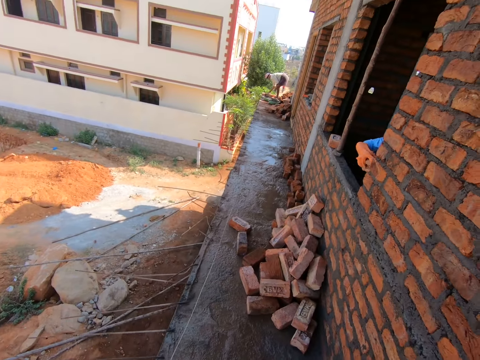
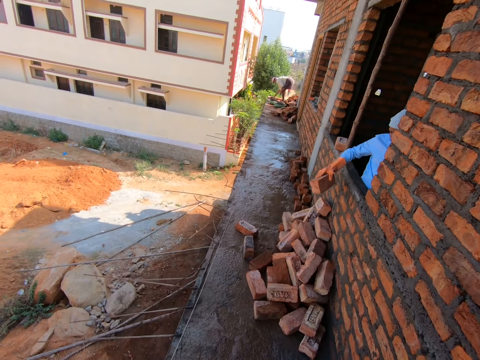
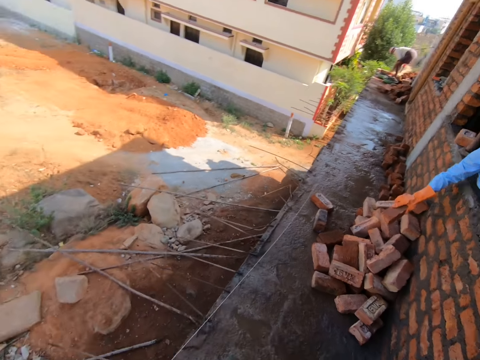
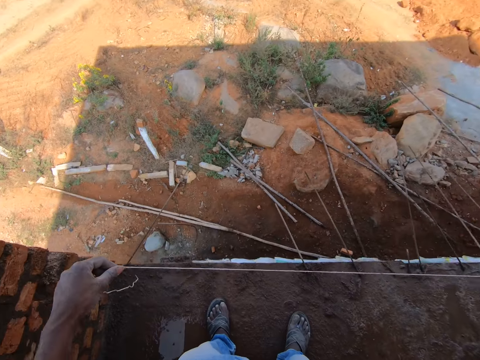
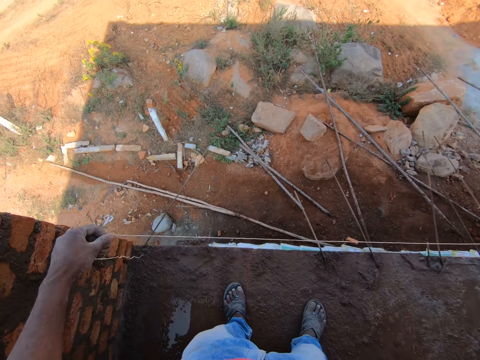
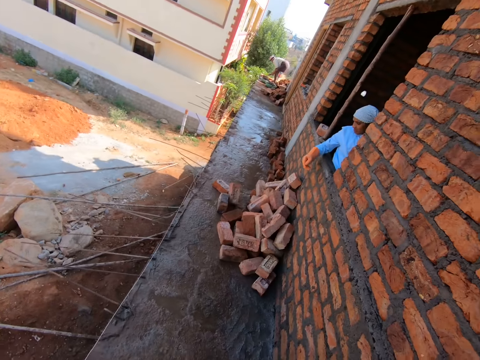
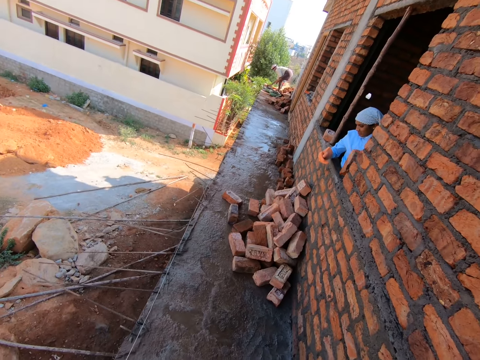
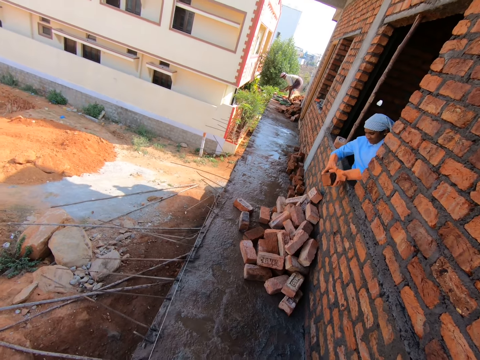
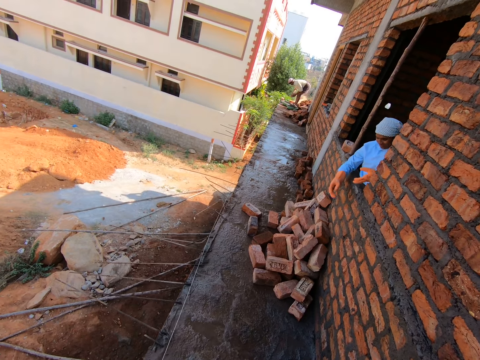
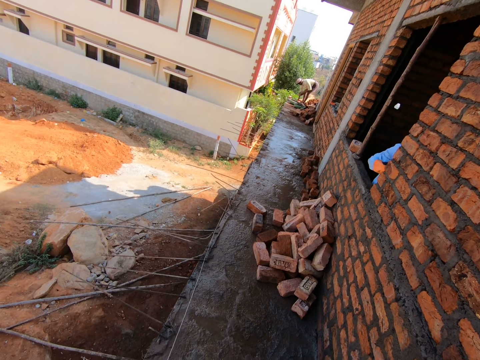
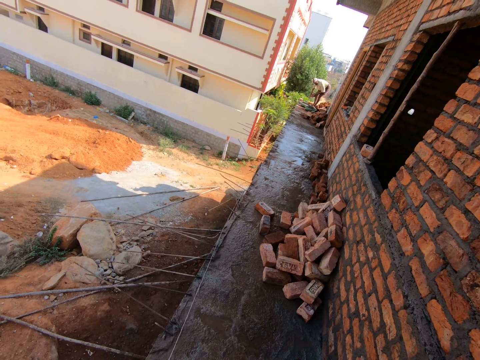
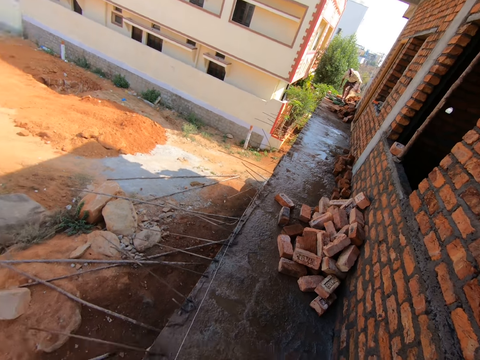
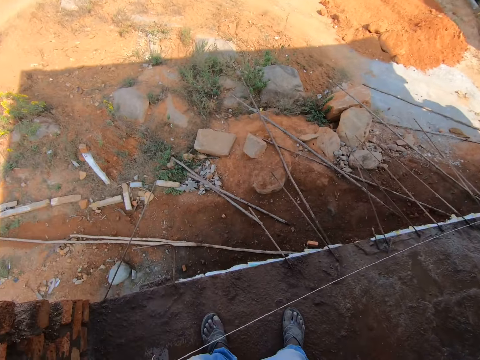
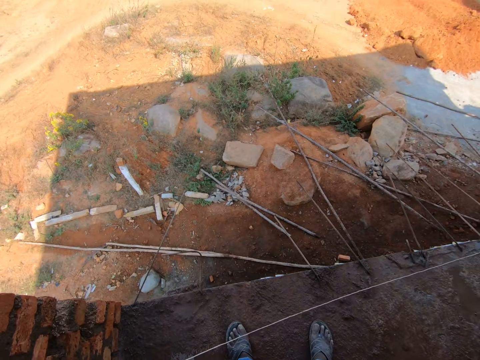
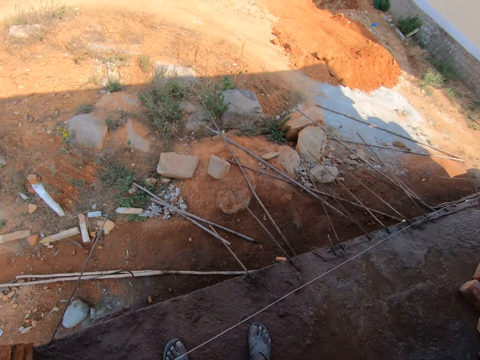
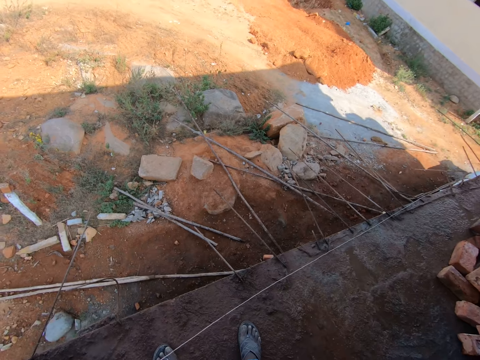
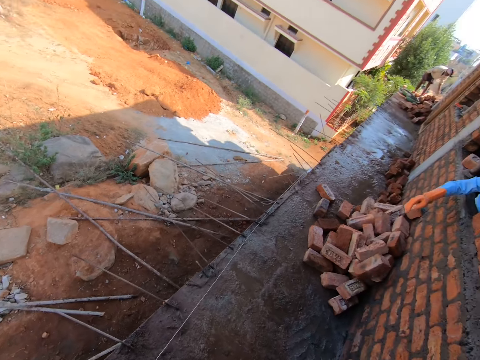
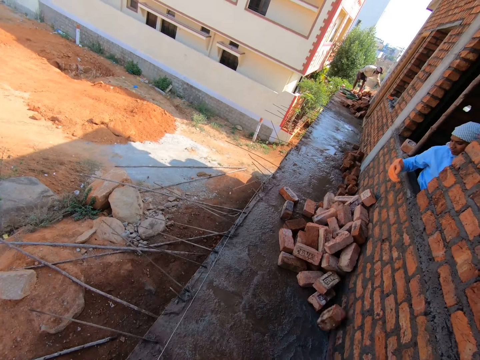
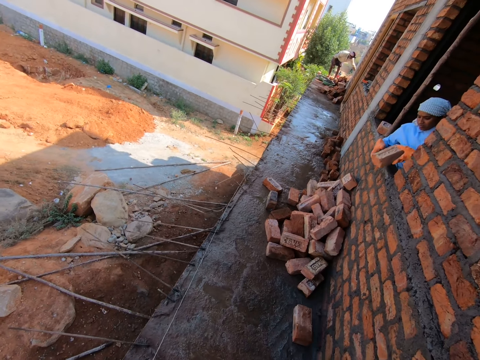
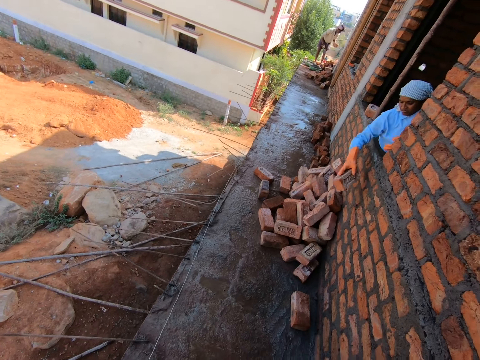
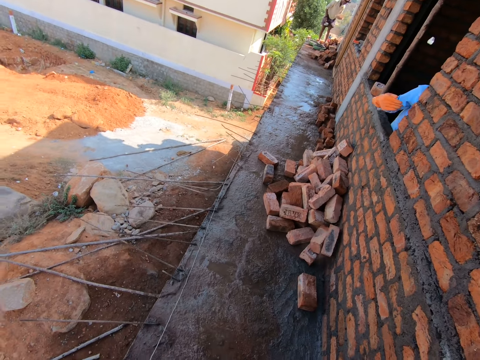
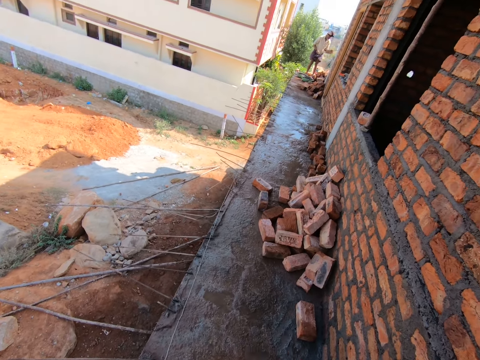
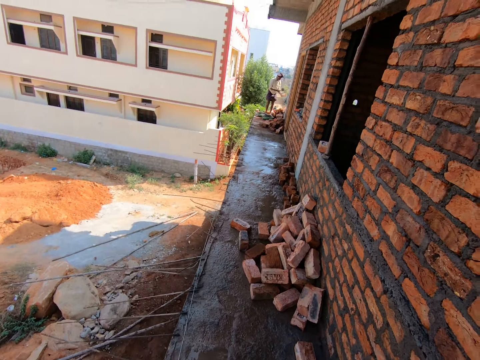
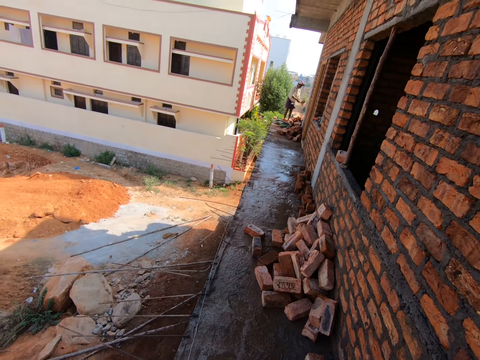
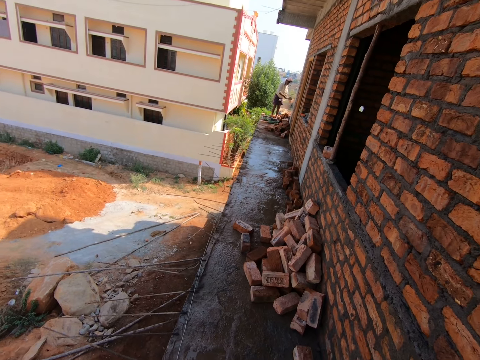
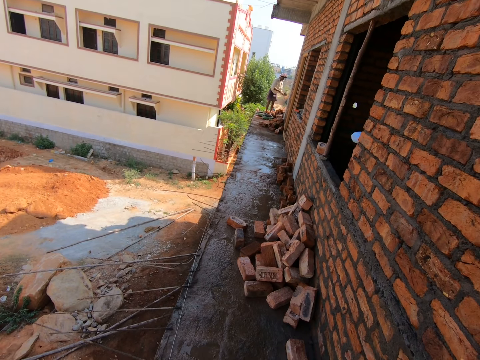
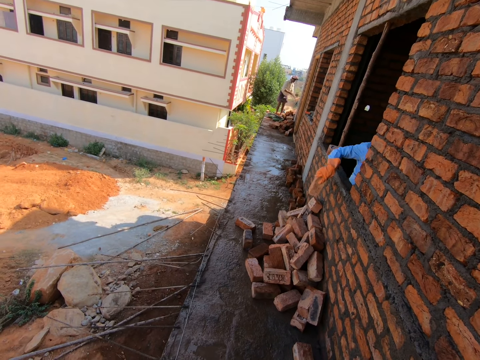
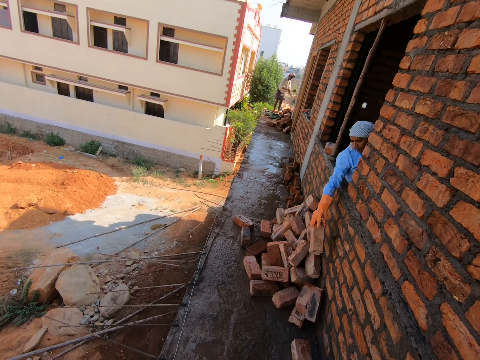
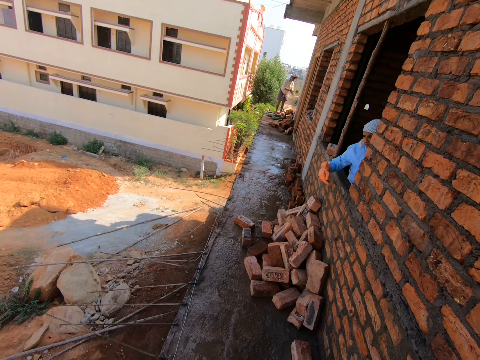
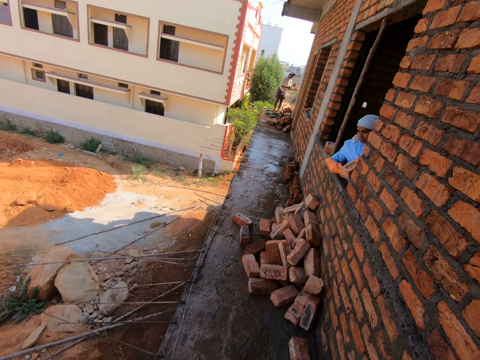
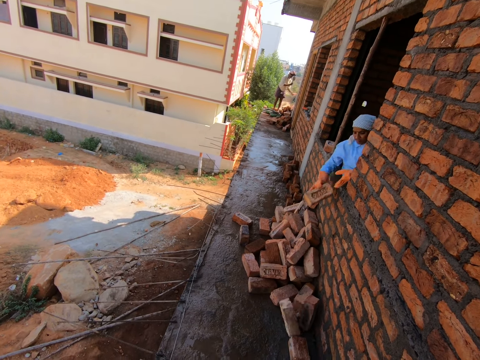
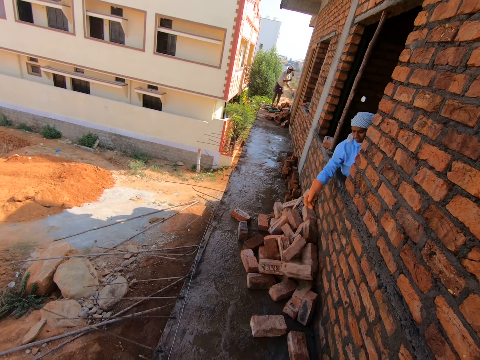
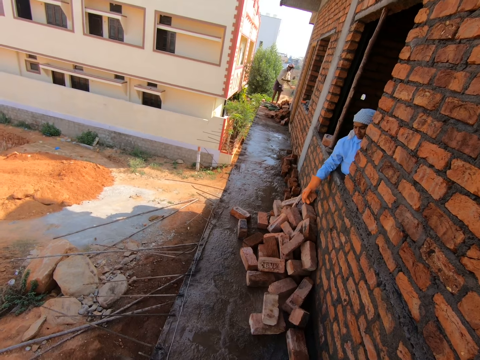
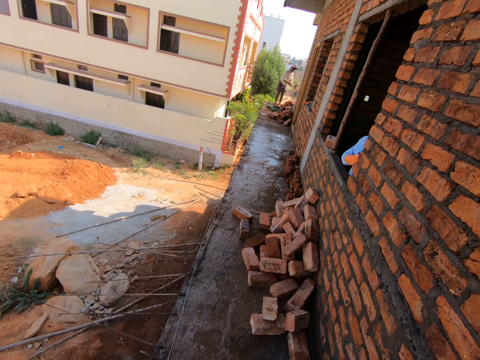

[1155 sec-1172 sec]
The camera wearer measures the construction building with the string. They put bricks on the floor. They measure the construction building with the string. They look around. They stretch the thread. A person holds a brick with both hands. The camera wearer puts the brick on the floor. They look around the site. They measure the construction building with the string. The person throws a brick on the floor through the window. The person holds a brick with the right hand. The camera wearer throws the brick on the floor. The person moves from the window. The camera wearer stretches a hand. They look around. Another person works on the construction building. The first person holds a brick in the window. The camera wearer puts the brick on the floor. The first person holds a brick with the right hand. The camera wearer throws the brick on the floor through the window.

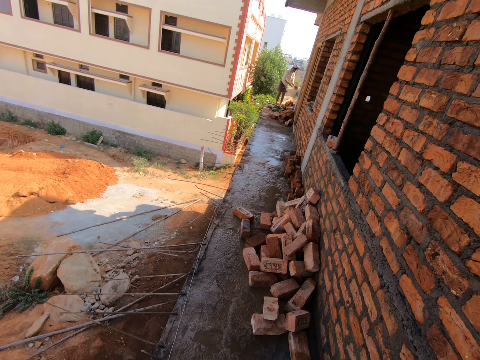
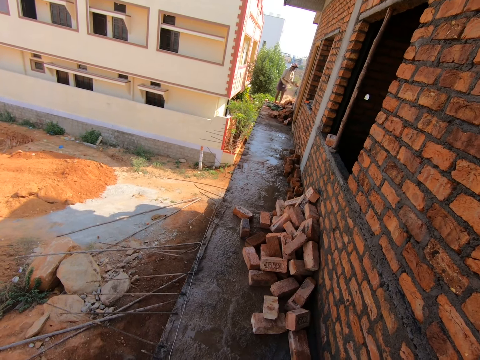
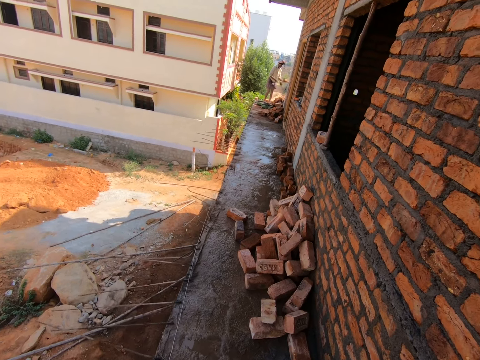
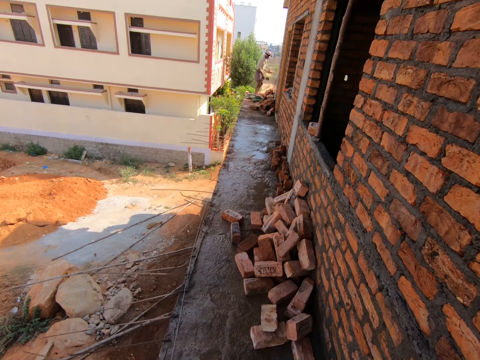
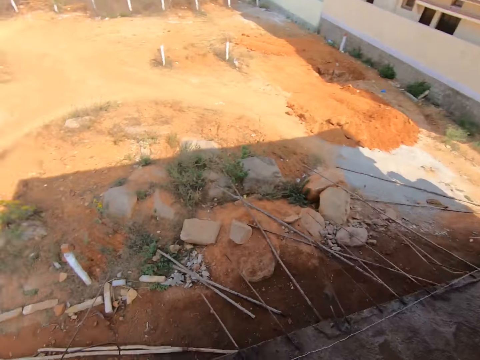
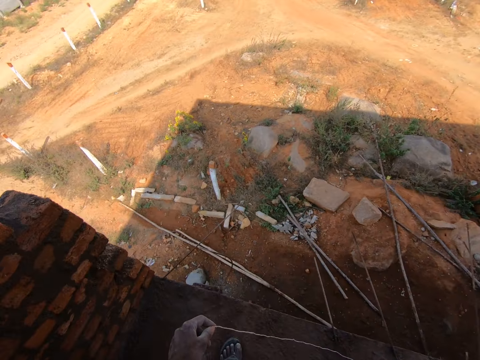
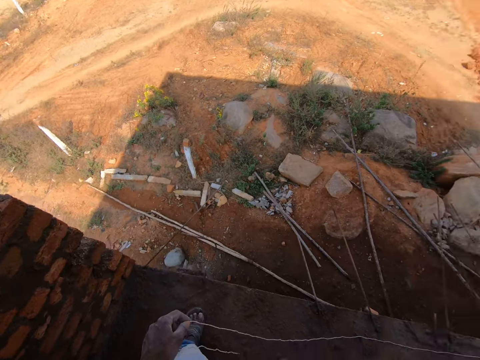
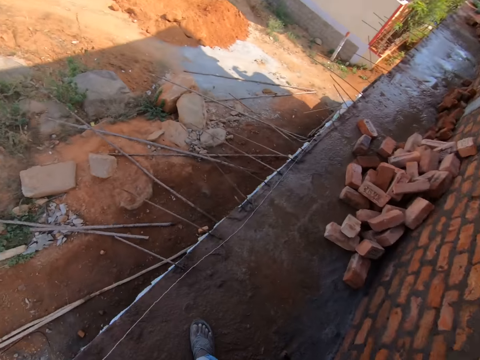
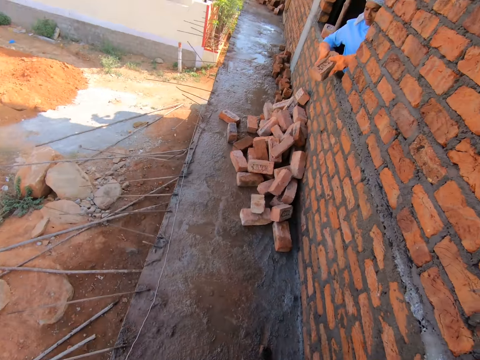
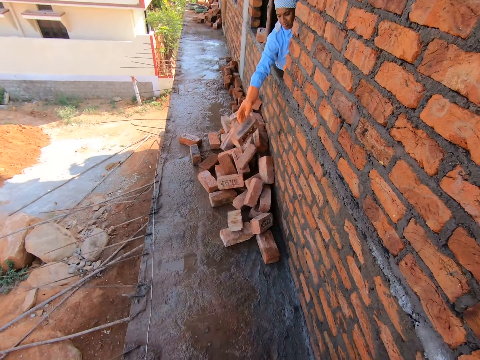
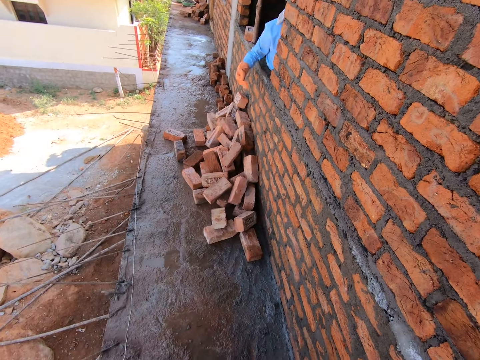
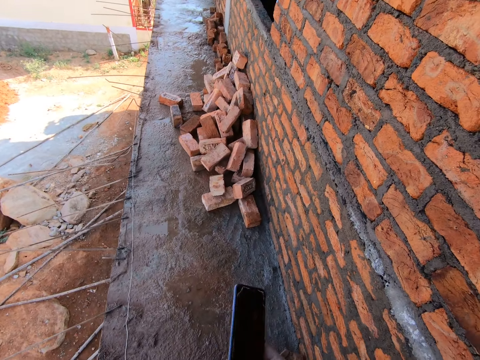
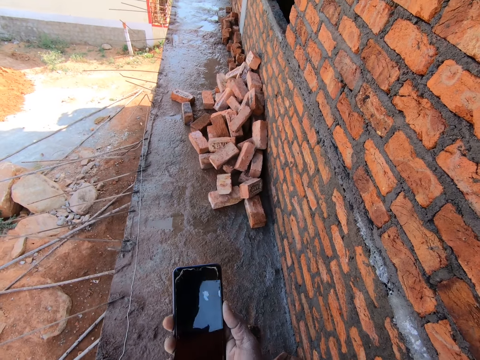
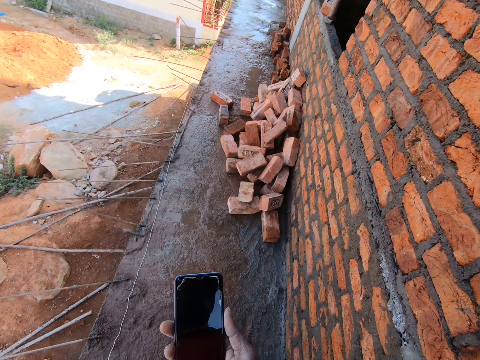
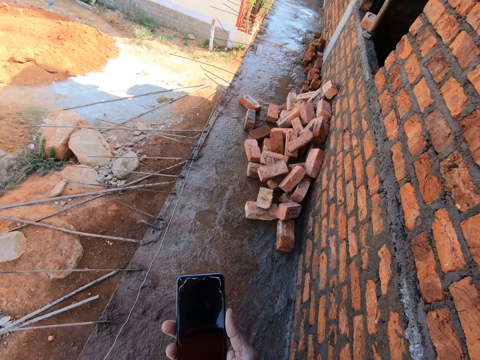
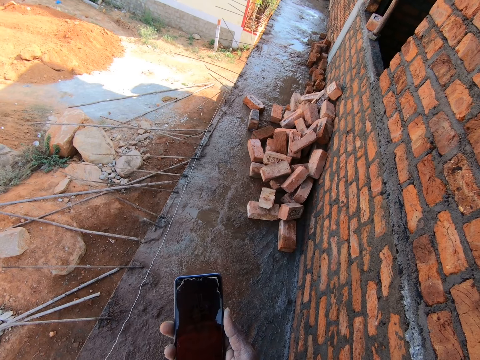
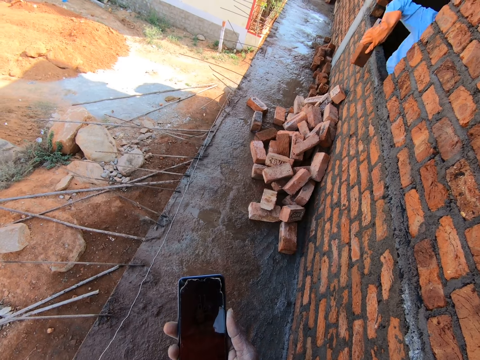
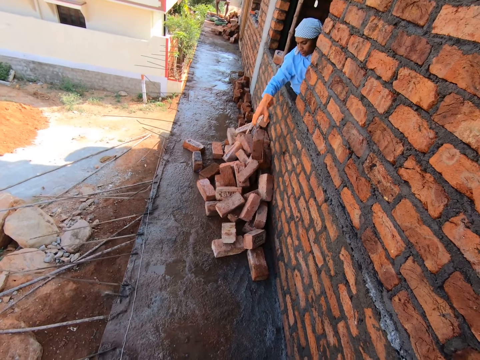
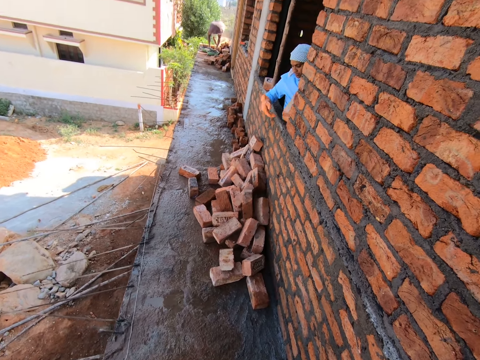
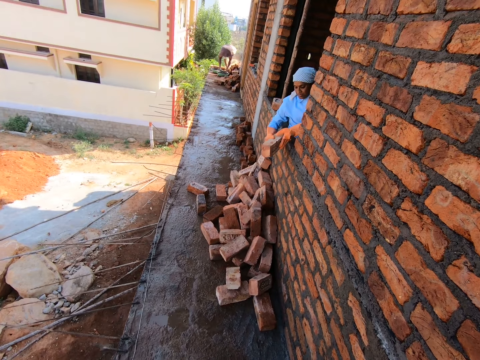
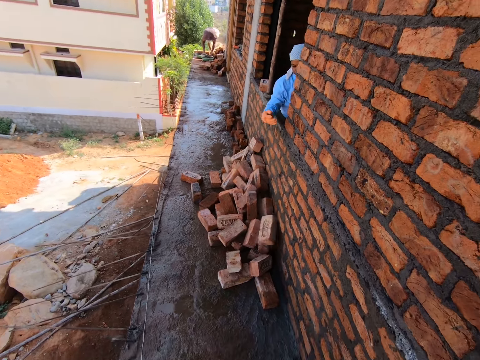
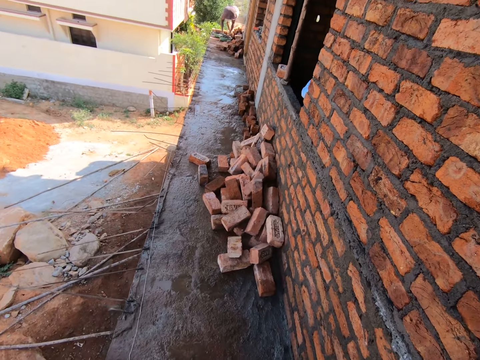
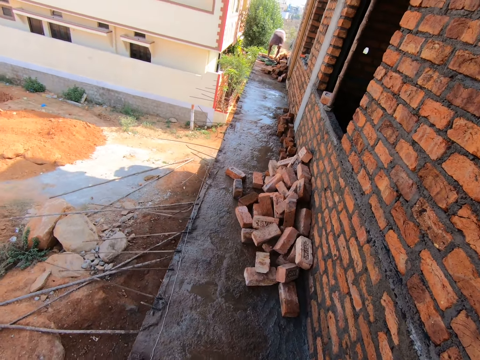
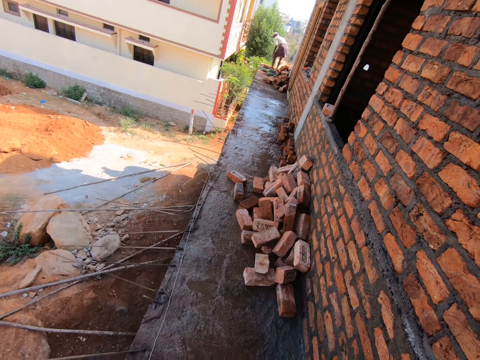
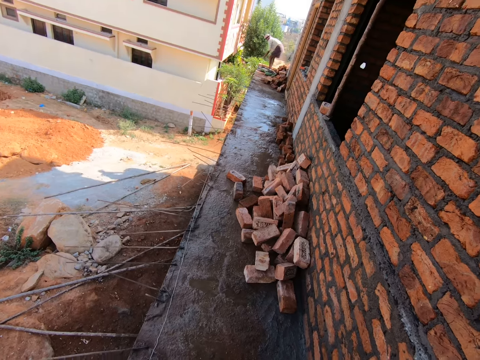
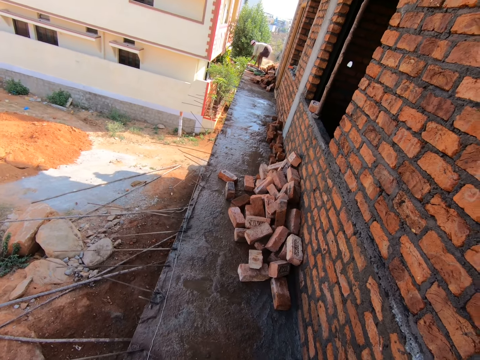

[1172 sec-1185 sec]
A person moves from the window. The camera wearer looks around. They measure the construction building with the string. They turn. The person holds a brick with the right hand, puts the brick on the floor through the window, and moves from the window. The camera wearer holds a phone. They operate the phone. They look on the phone screen. The person holds a brick on the window wall, throws the brick on the floor, holds a brick with the right hand, throws the brick on the floor, and moves from the window. The camera wearer looks around. Another person builds on the construction building.
